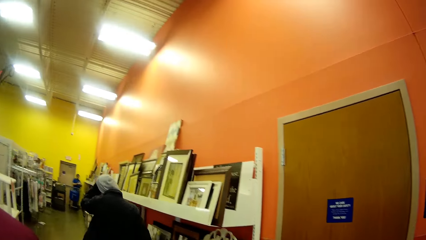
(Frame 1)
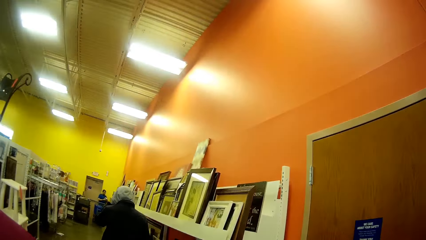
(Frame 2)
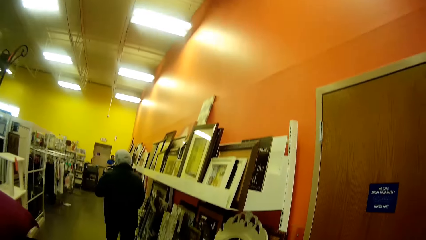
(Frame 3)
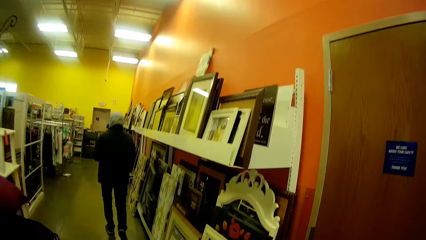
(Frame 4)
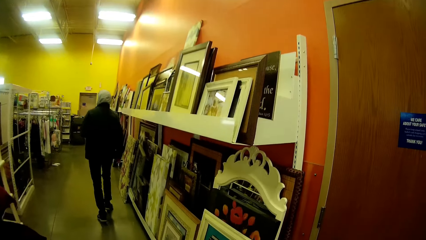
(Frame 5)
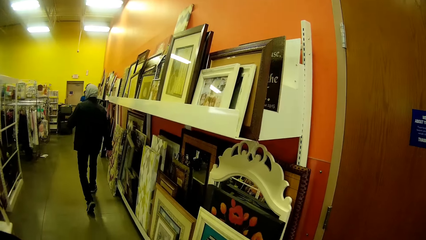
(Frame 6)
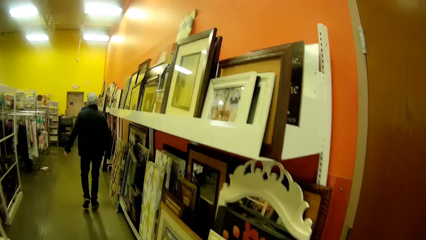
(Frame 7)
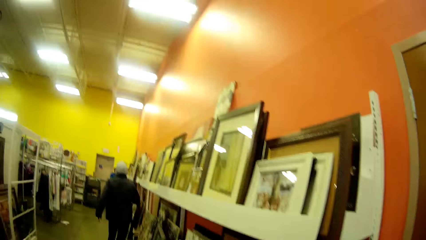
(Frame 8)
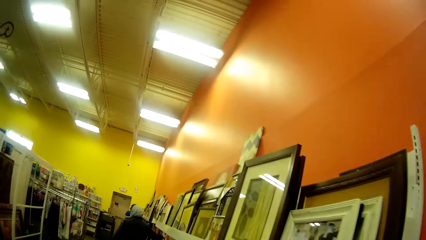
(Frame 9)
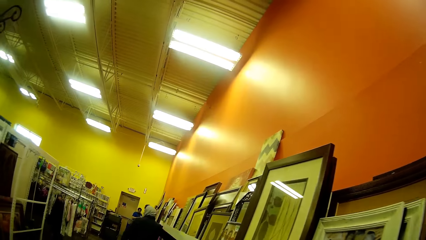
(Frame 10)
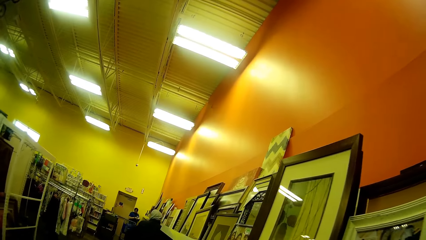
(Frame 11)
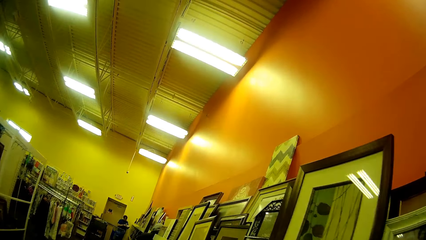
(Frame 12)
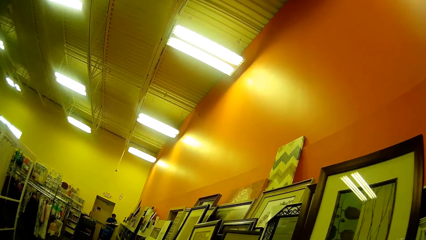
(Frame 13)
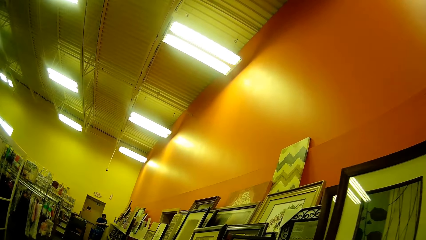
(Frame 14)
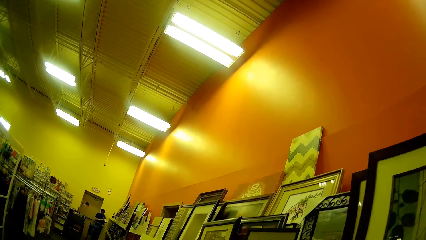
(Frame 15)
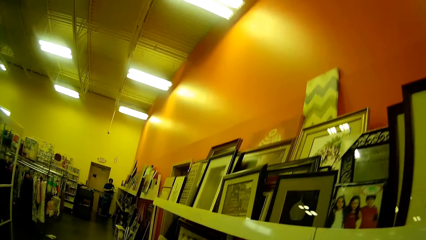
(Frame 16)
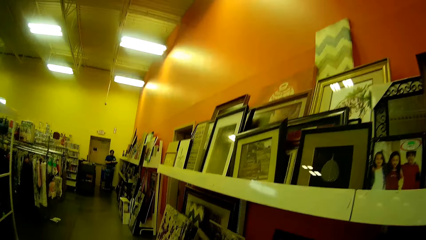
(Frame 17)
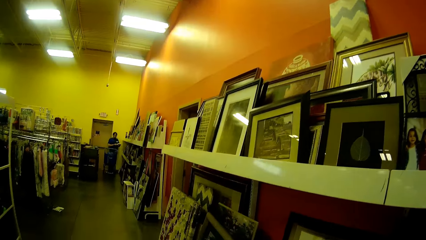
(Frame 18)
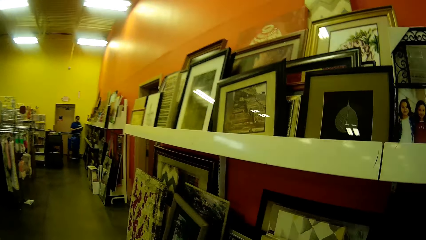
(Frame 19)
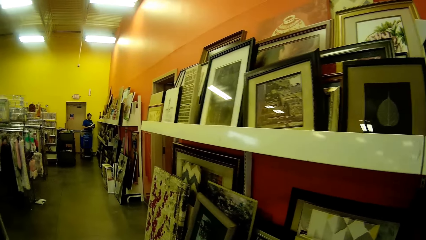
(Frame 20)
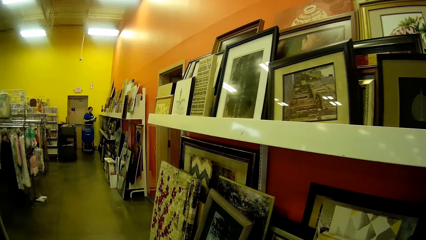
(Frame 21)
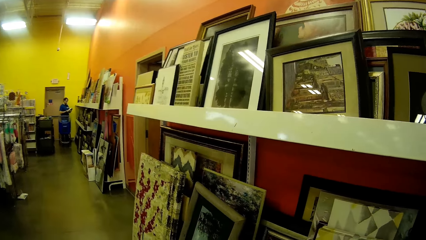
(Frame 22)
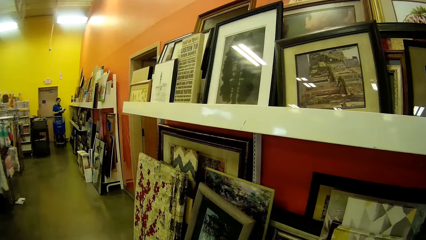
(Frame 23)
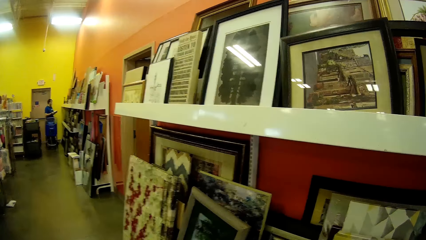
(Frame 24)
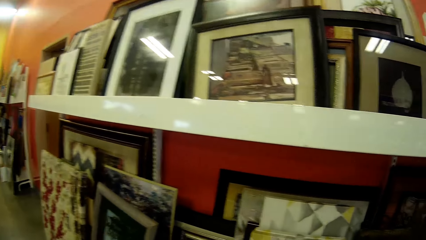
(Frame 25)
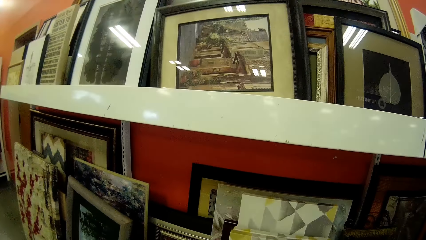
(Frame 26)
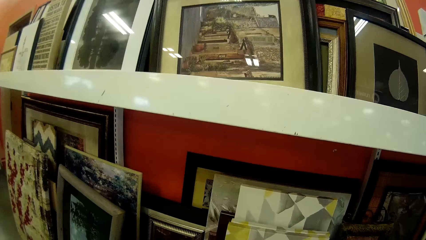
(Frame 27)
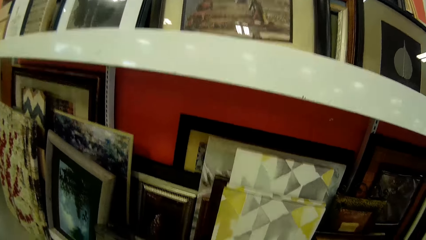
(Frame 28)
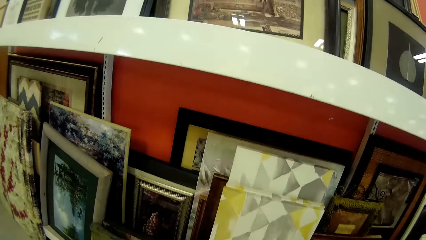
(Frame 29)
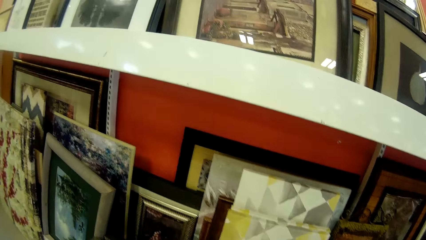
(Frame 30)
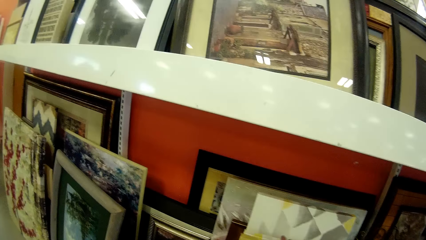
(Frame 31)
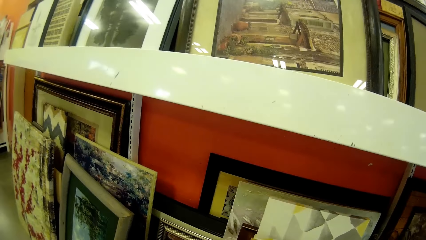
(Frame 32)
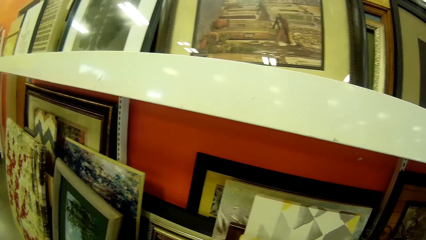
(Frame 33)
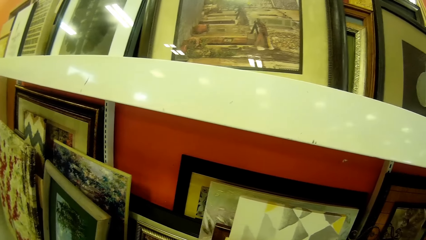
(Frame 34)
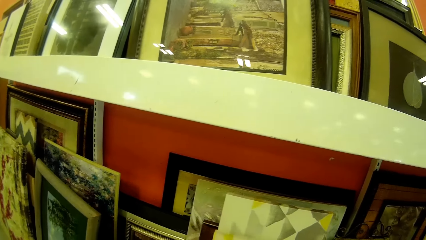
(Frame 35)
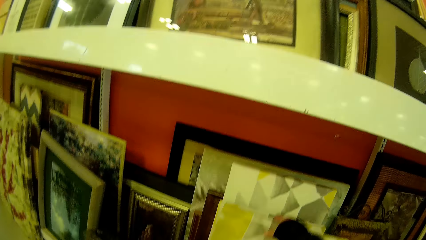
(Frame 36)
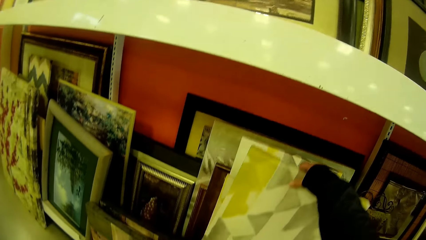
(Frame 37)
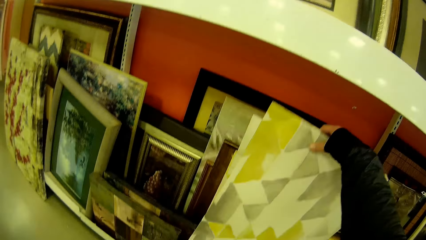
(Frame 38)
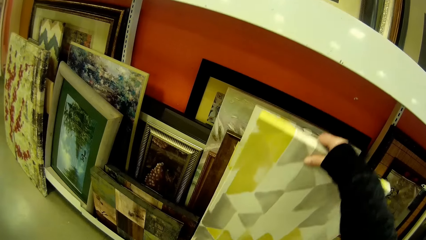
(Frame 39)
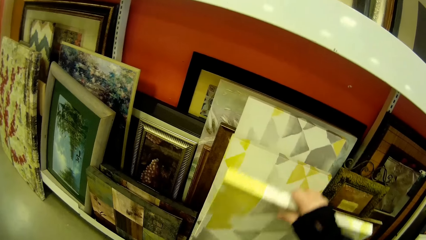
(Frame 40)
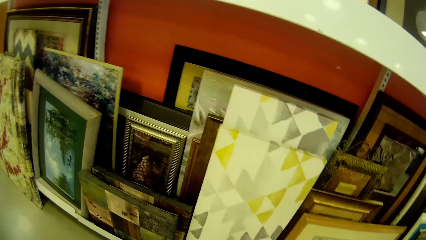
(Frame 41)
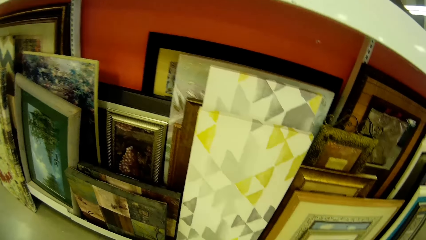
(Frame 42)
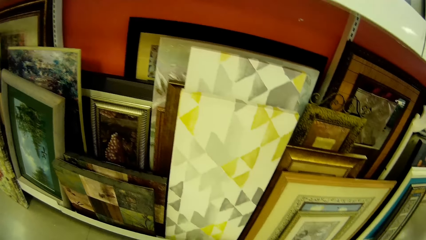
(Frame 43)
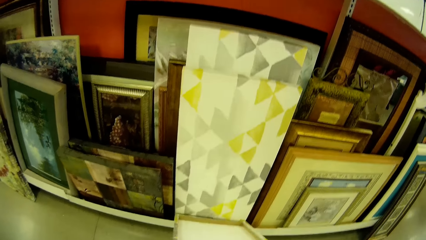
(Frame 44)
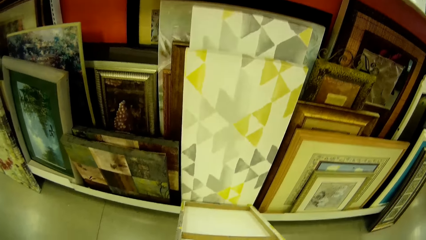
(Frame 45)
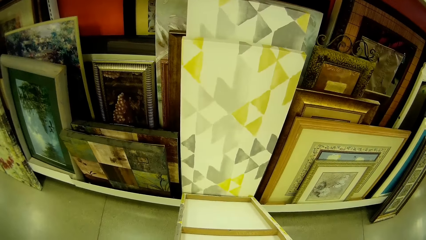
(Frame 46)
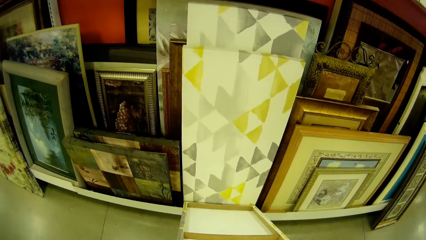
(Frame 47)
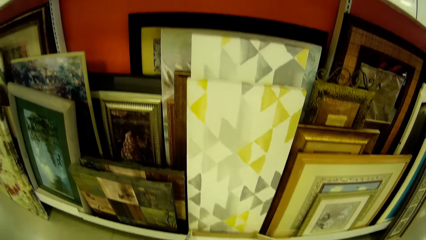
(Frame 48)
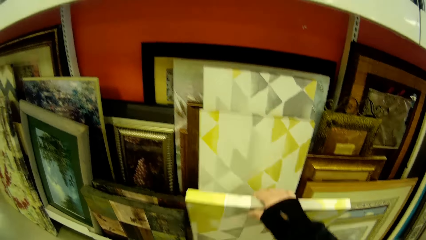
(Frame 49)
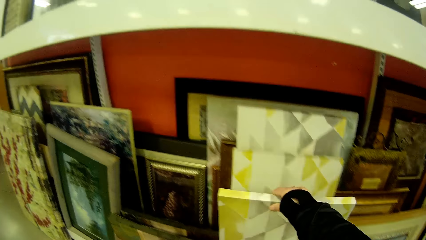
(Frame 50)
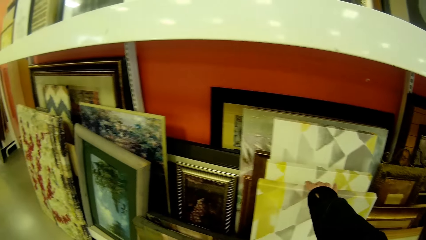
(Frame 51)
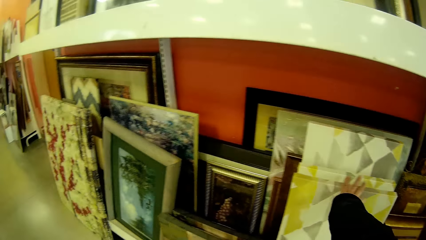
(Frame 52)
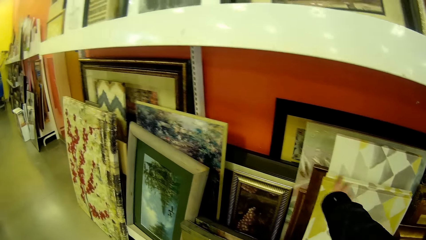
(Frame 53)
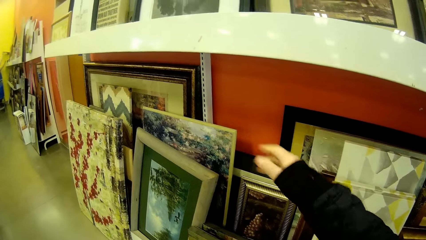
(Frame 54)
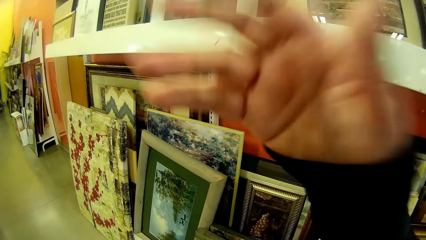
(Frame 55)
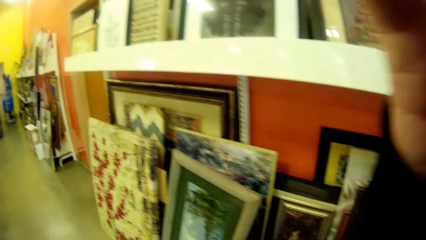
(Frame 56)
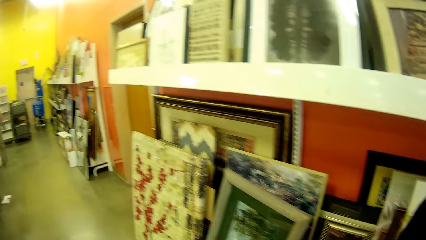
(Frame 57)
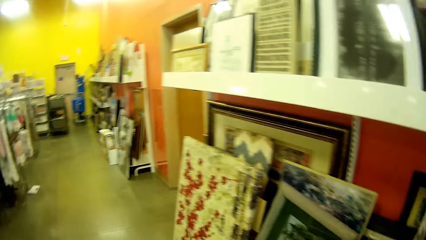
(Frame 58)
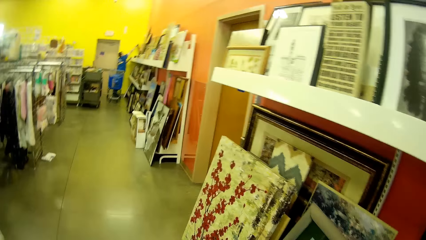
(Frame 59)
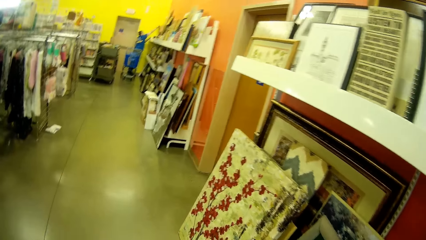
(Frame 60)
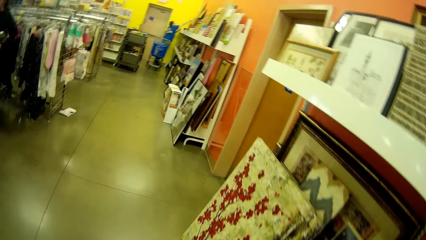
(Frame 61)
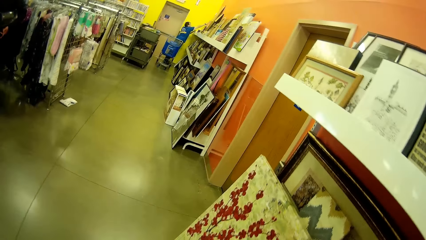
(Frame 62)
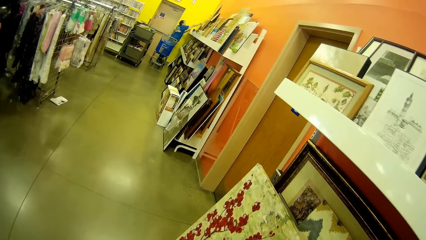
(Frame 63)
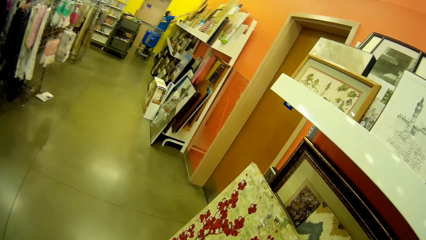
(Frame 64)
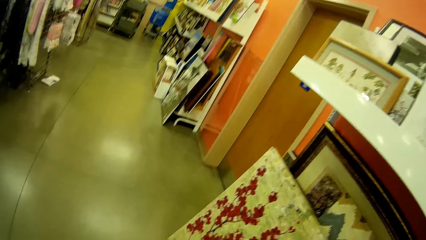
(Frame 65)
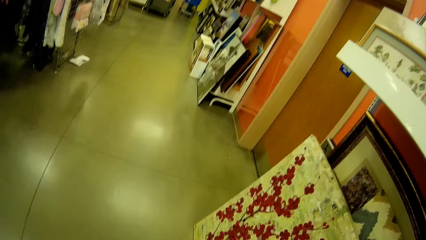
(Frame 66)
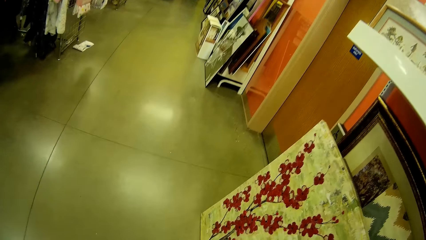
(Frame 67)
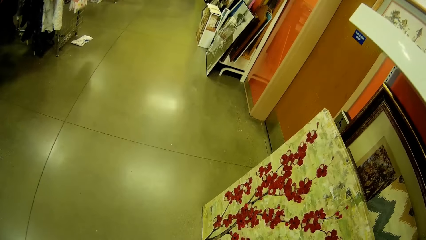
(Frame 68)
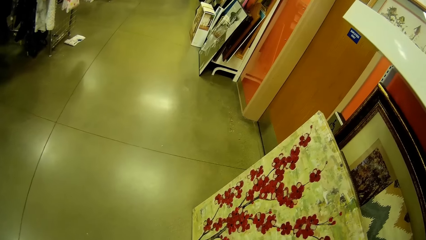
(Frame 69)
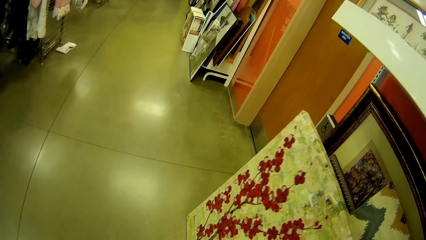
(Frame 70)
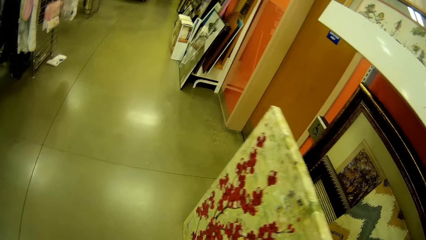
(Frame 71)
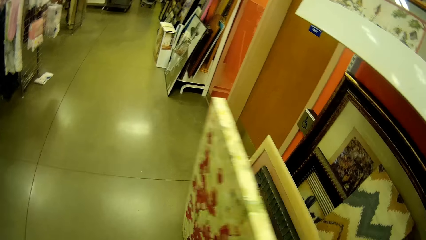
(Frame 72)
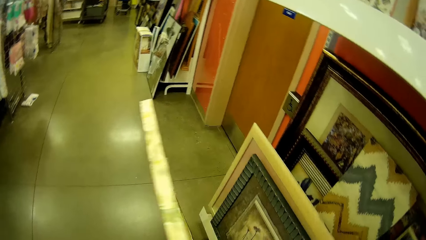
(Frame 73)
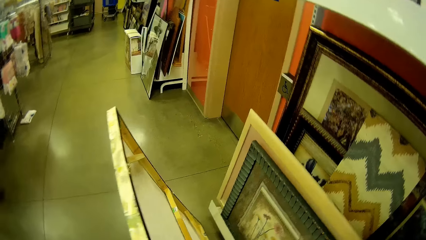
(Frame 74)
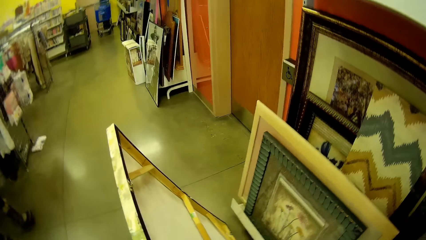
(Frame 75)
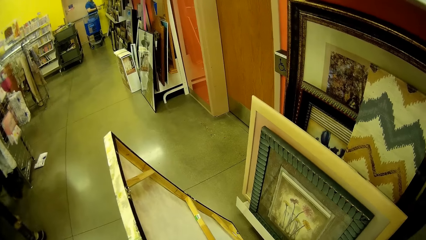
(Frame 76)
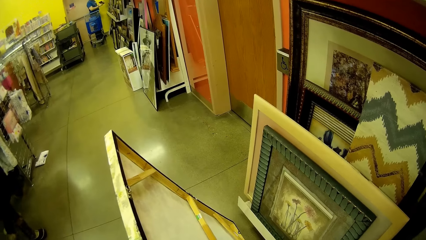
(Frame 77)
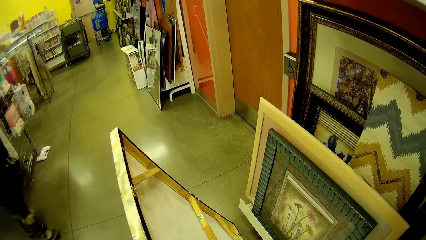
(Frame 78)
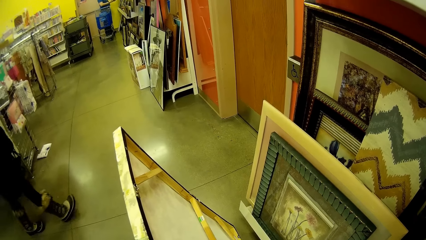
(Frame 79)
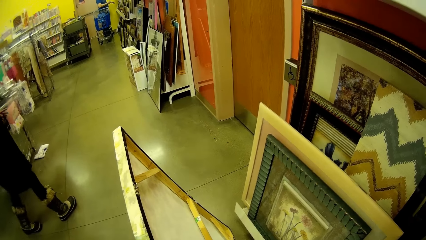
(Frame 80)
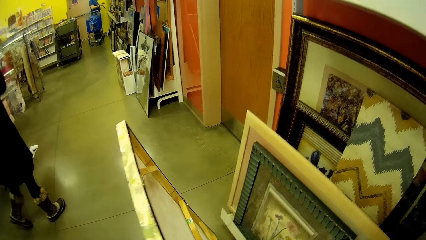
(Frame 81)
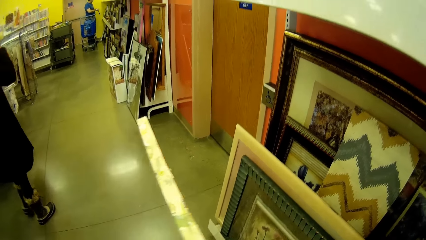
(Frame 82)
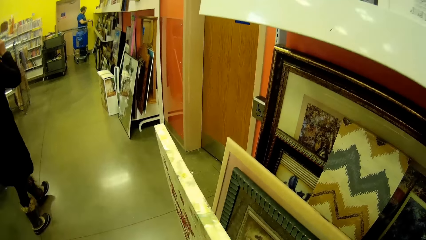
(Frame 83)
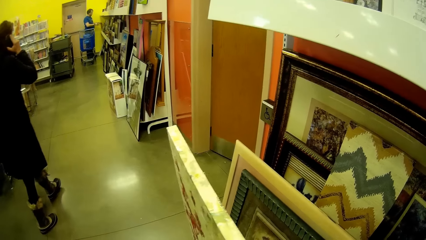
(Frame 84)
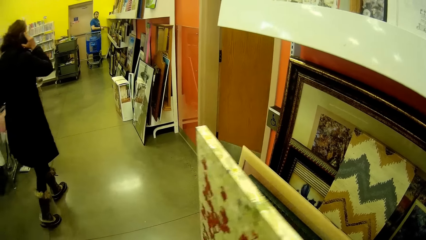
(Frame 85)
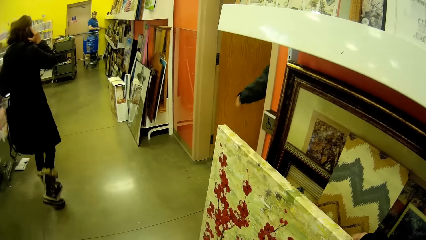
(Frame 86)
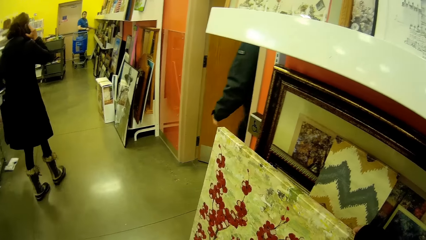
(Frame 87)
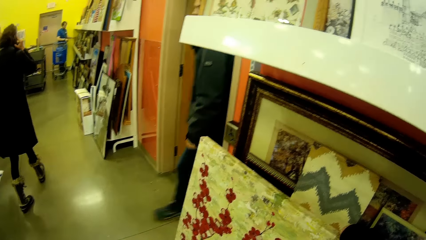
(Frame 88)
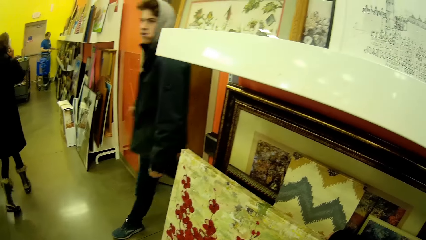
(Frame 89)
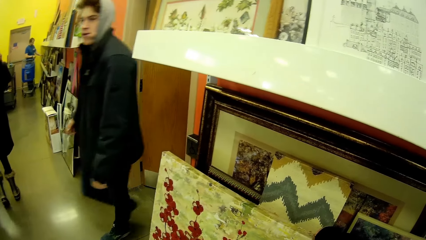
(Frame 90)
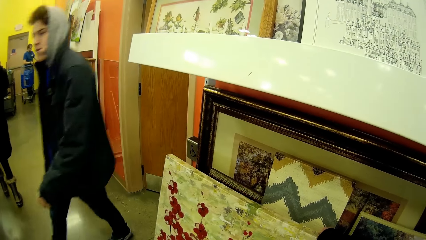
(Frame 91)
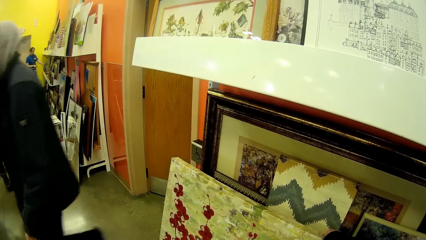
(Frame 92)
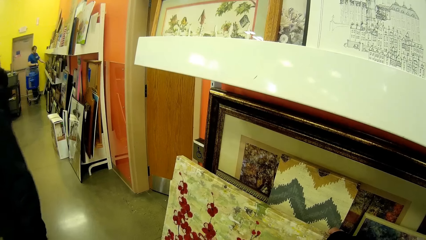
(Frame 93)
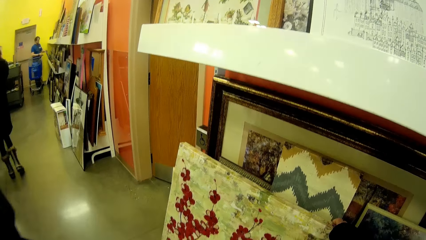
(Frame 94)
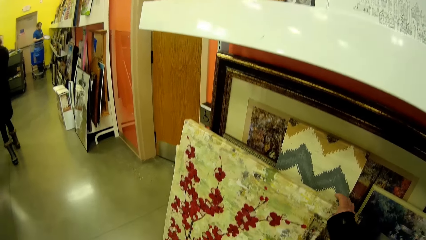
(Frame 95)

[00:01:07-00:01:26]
The camera wearer picks up the wall frames. He touches the frames. He adjusts the camera with his right hand. He touches another frame.
